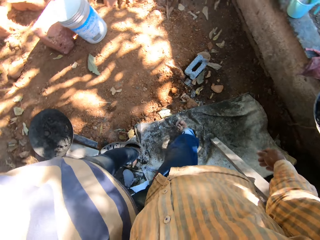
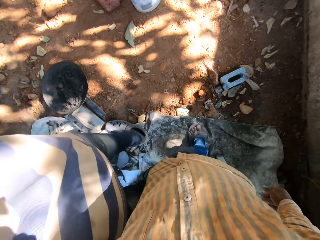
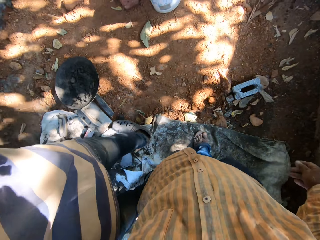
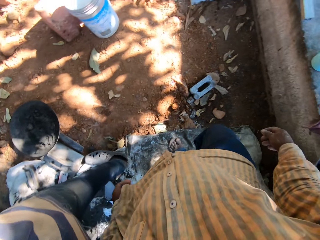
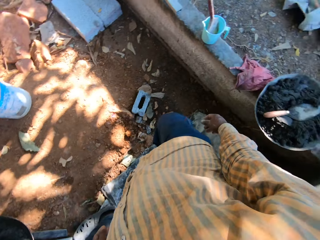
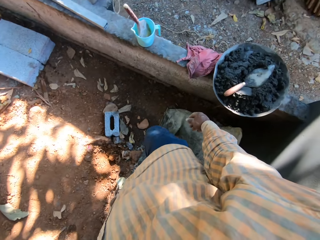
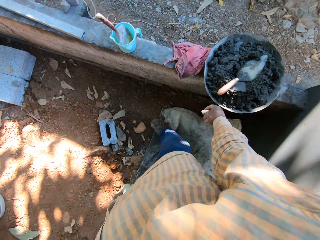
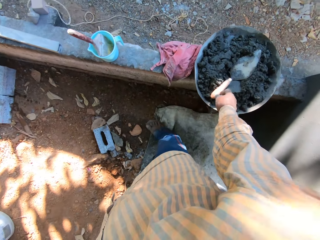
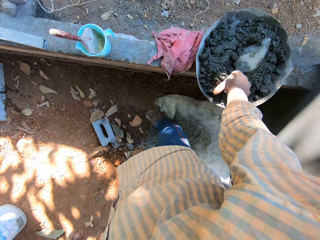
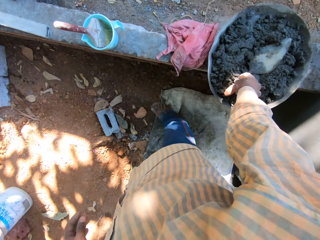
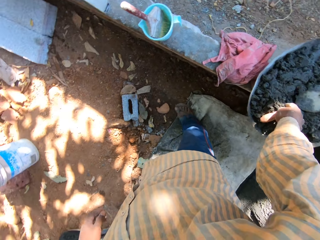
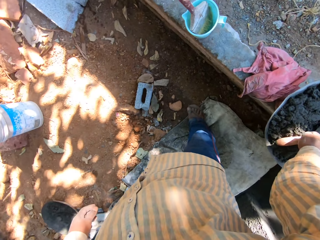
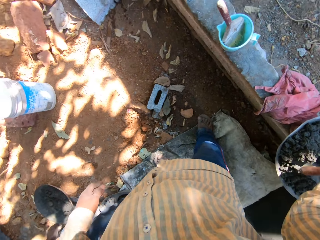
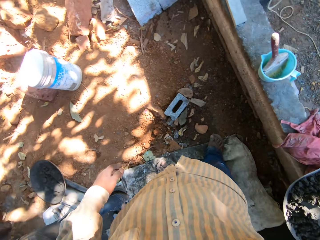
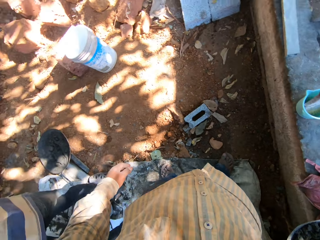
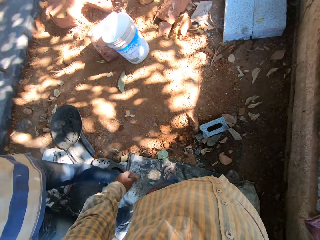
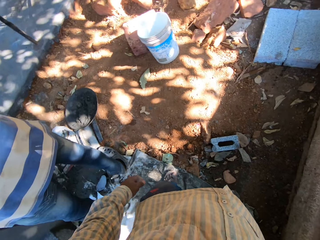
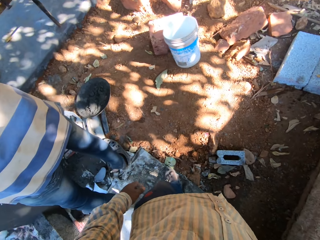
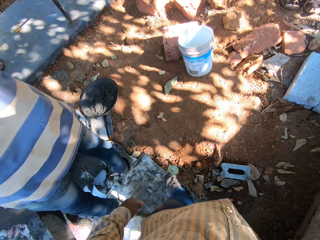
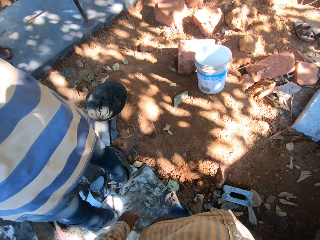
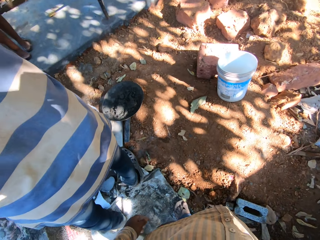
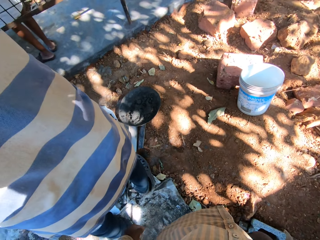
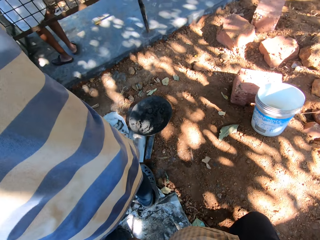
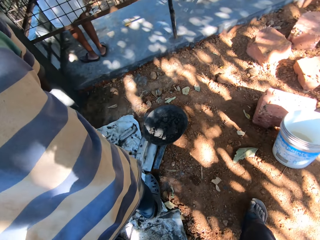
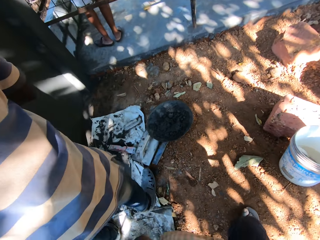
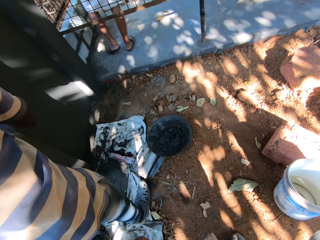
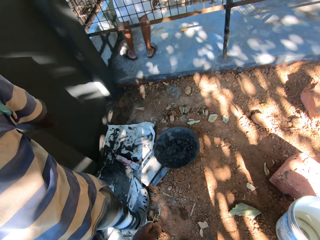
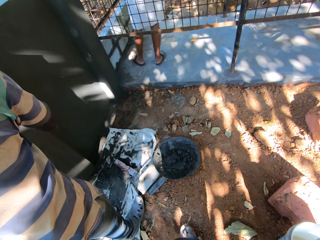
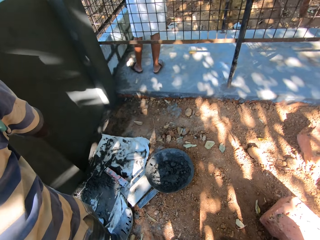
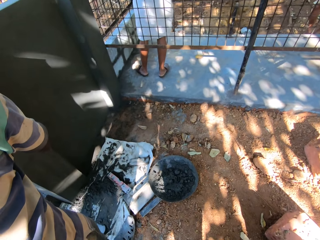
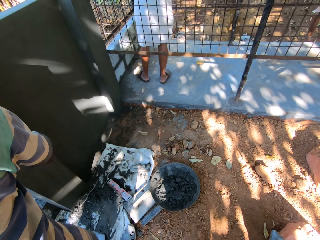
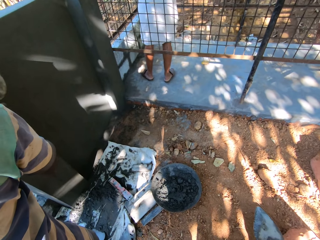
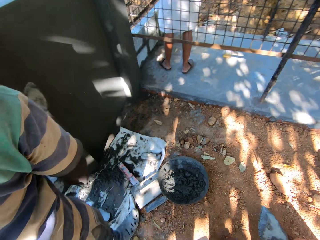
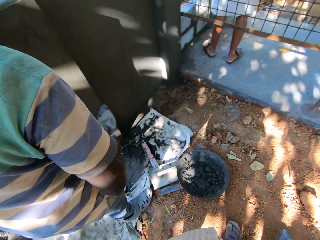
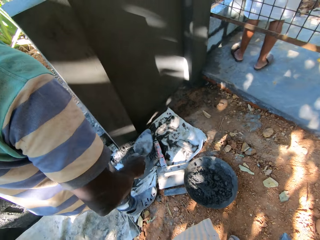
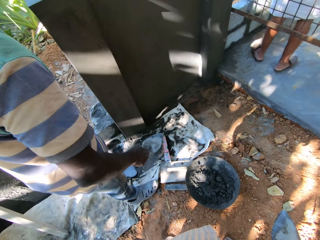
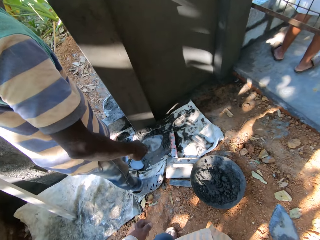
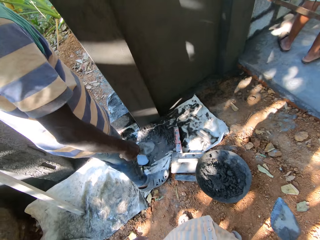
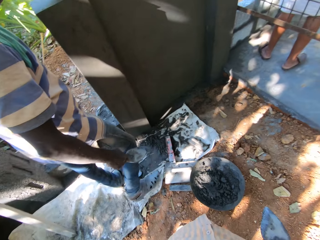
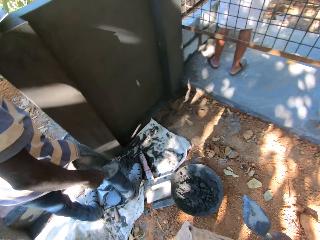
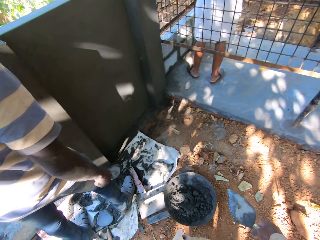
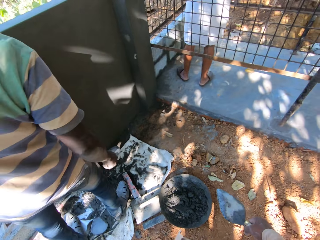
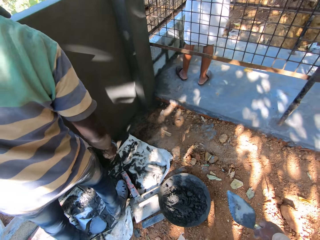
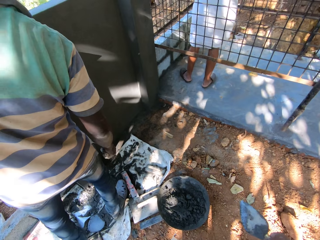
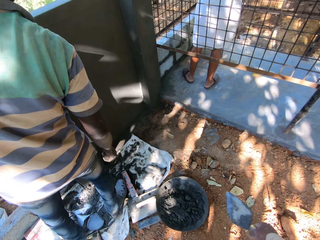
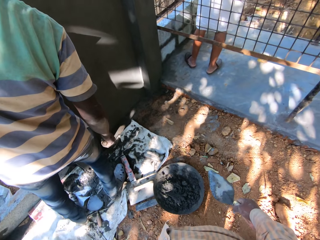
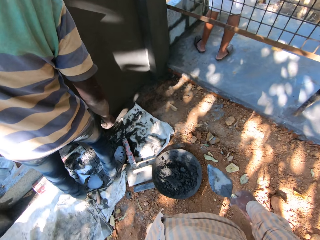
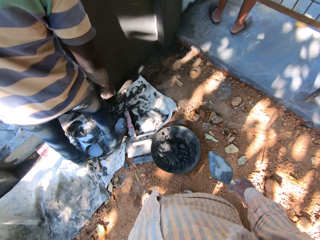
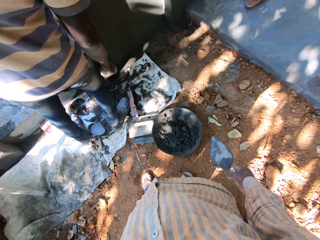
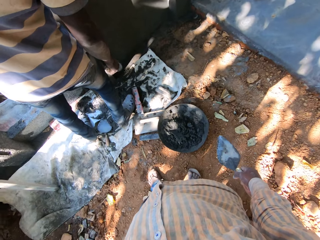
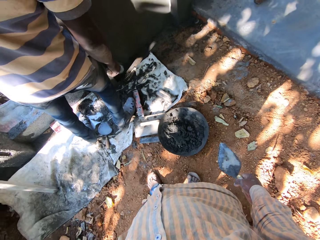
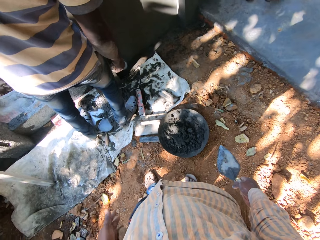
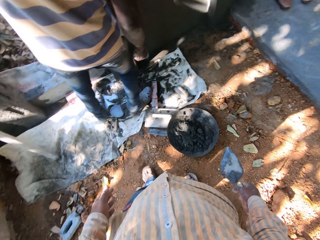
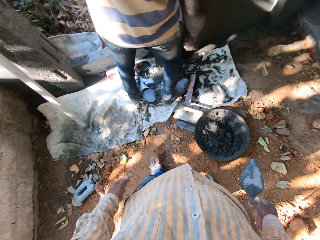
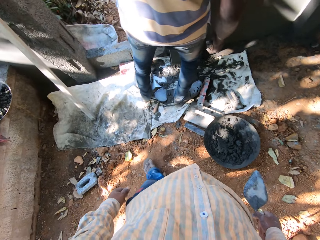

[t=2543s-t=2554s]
The camera wearer picks up the trowel from the pan of concrete on the low wall with his right hand.

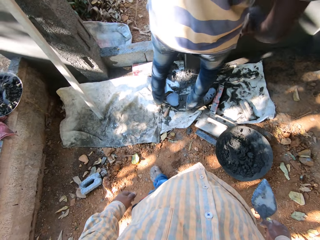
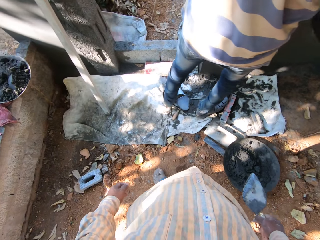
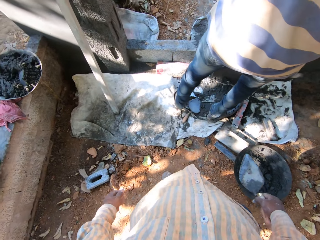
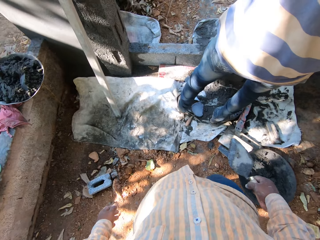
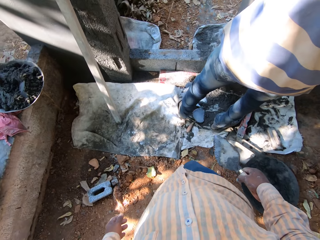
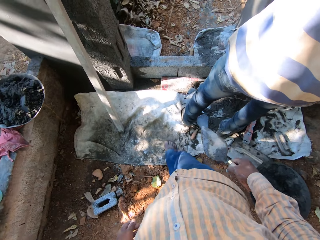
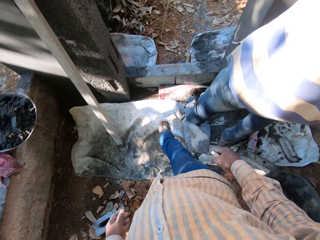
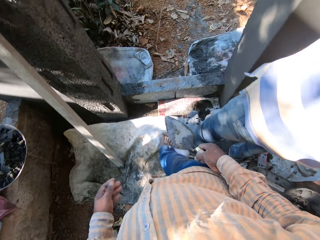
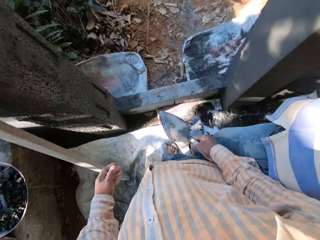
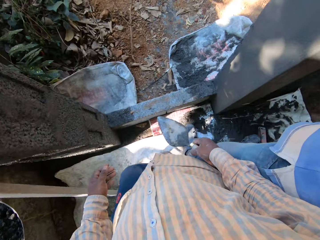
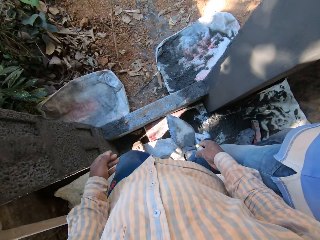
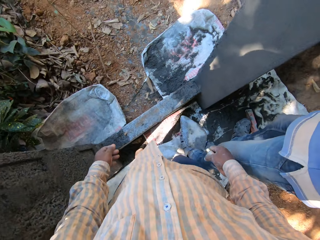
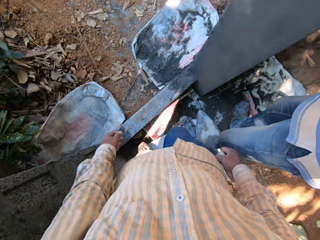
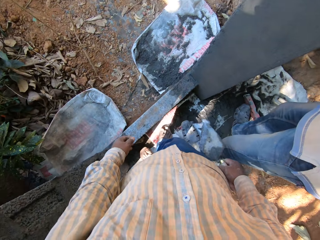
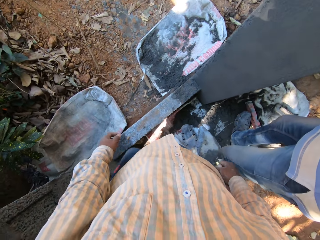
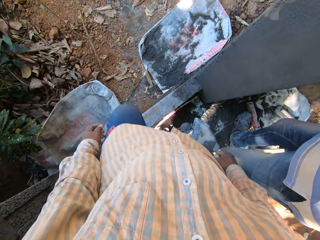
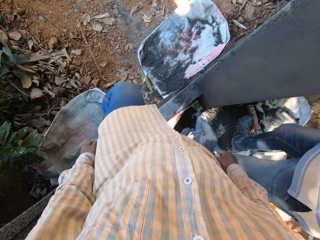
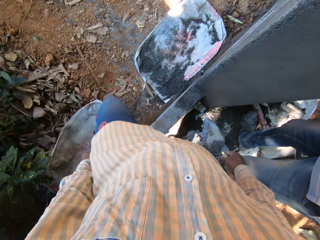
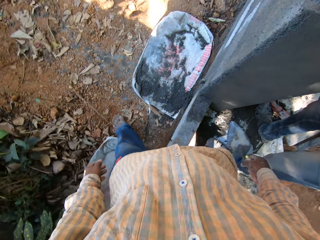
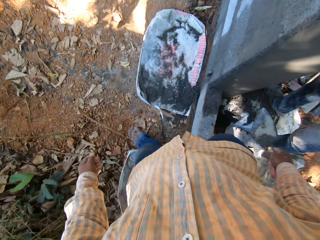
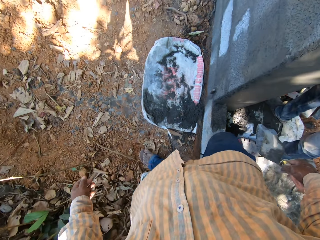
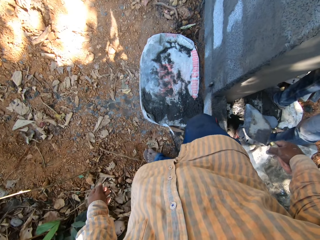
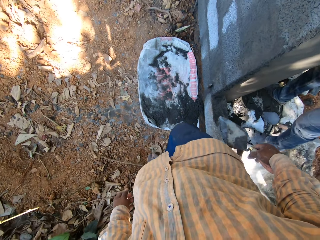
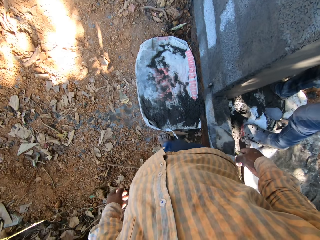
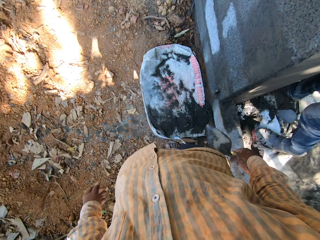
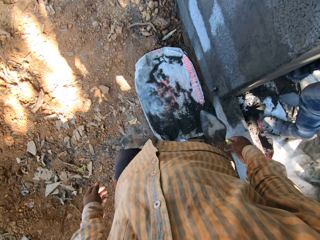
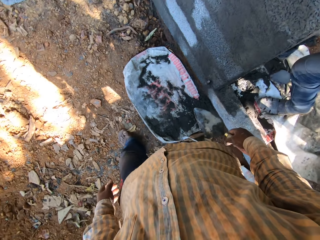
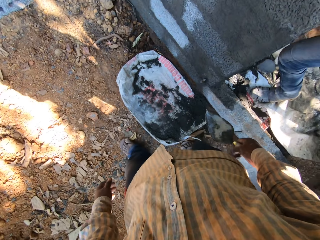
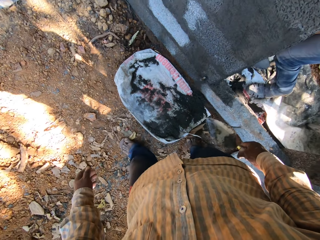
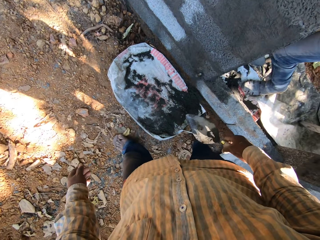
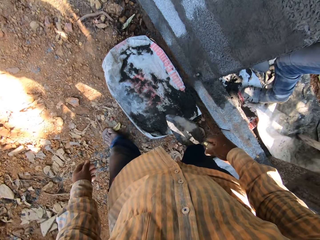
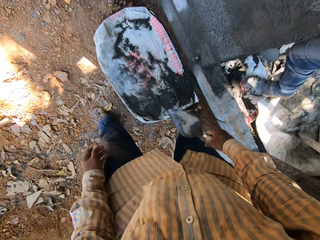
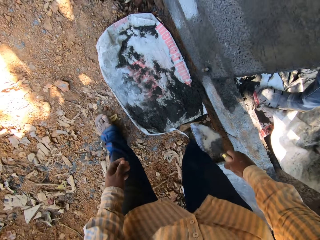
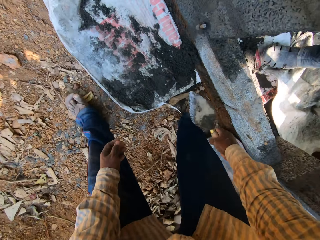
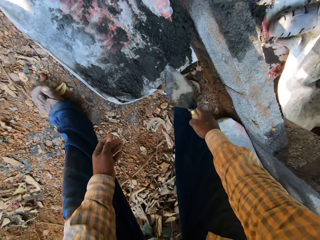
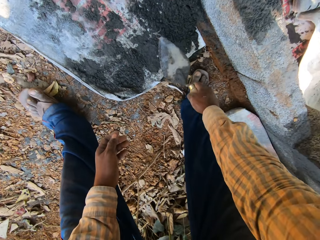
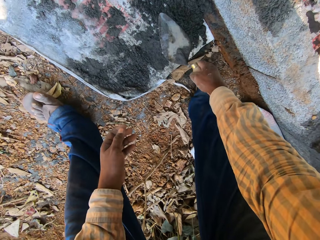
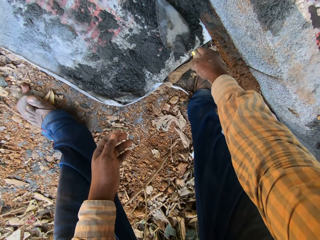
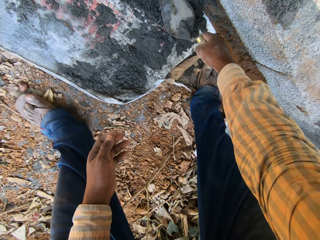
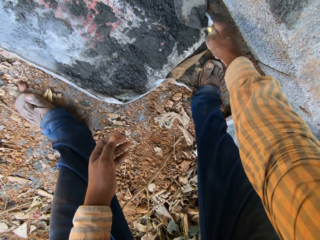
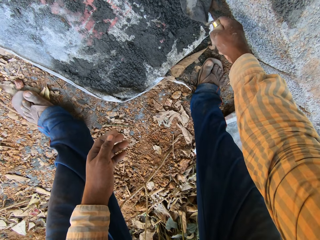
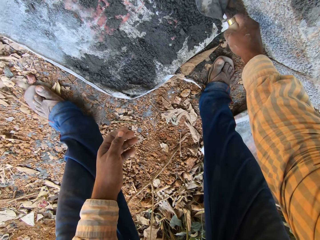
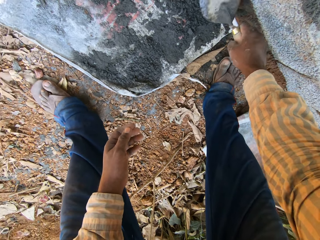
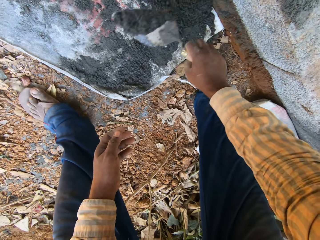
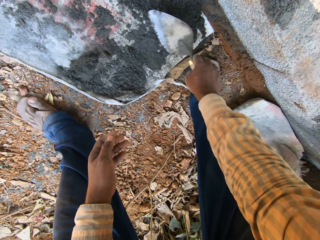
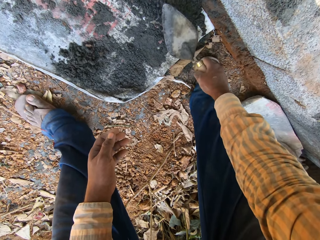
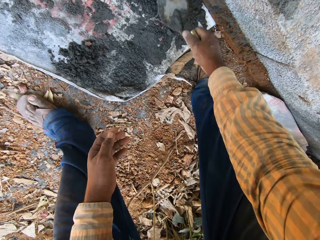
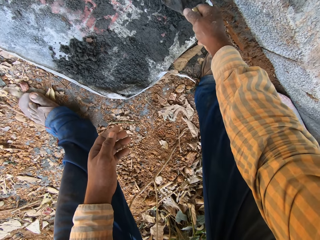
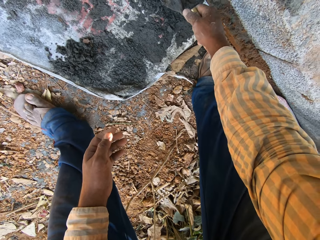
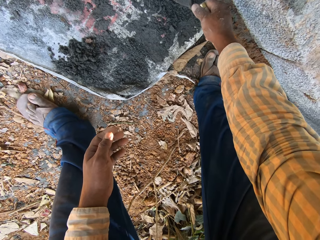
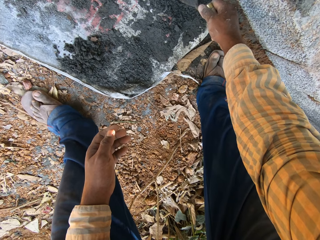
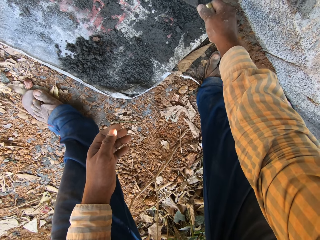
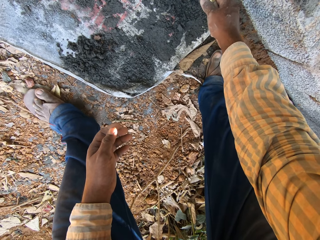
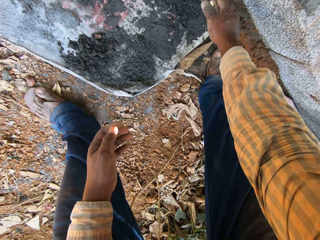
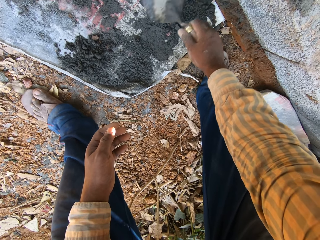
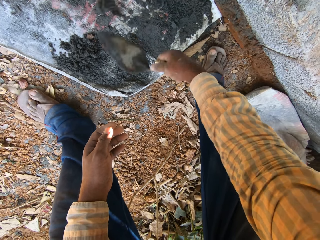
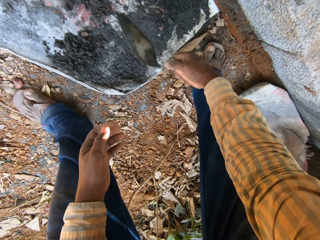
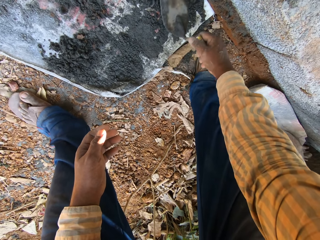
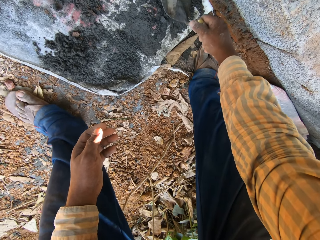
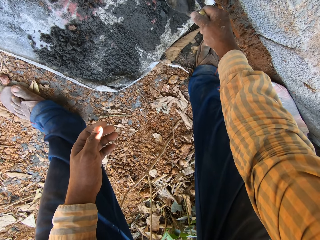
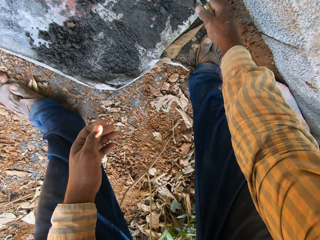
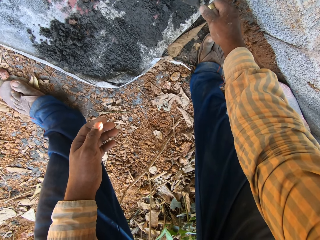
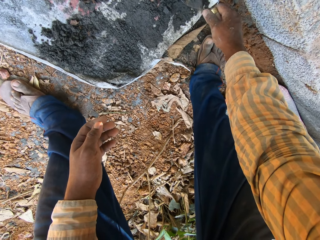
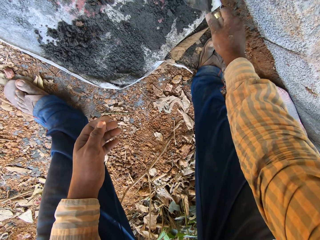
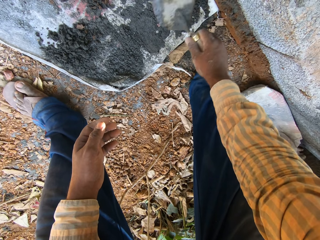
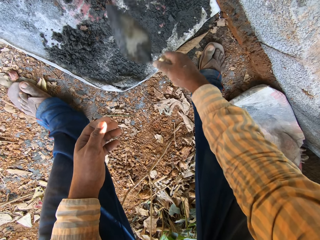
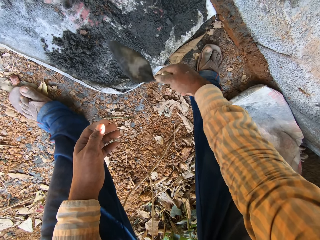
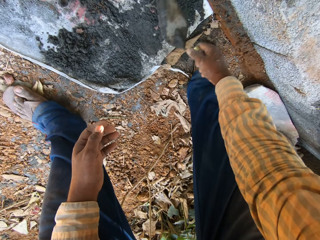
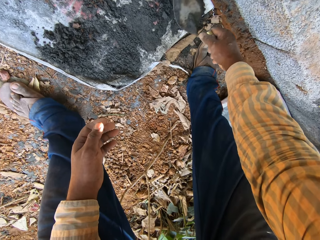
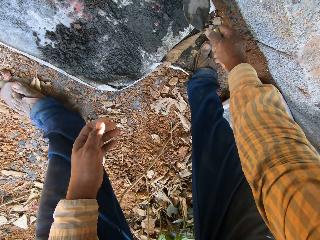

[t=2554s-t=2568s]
The camera wearer walks through the doorway. He scrapes some concrete from the ground into a sack on the ground with the trowel in his right hand. He throws the concrete on the sack.
